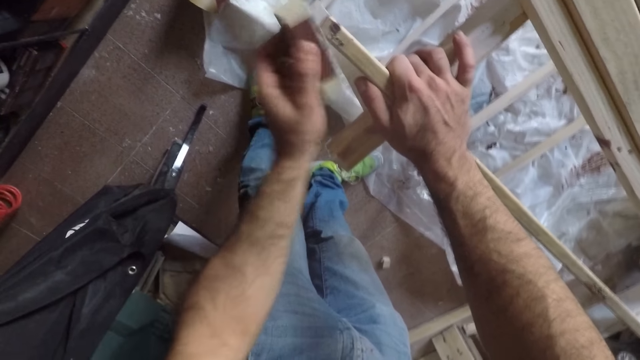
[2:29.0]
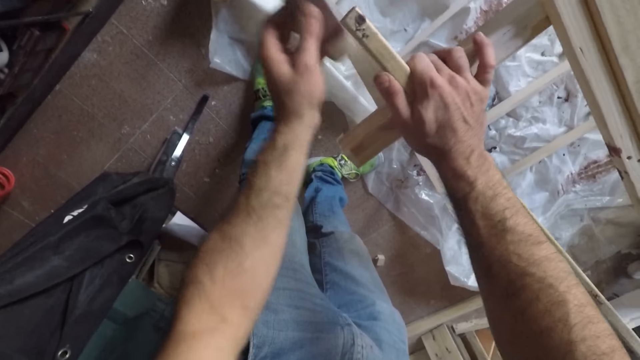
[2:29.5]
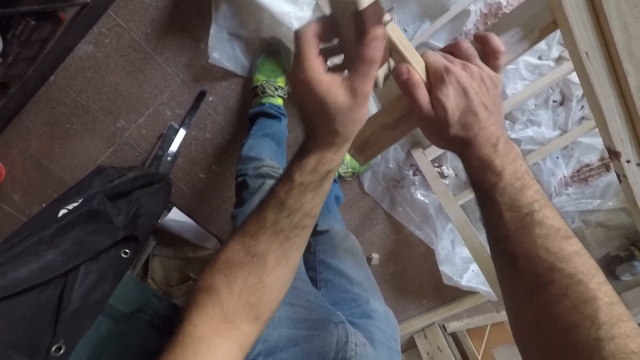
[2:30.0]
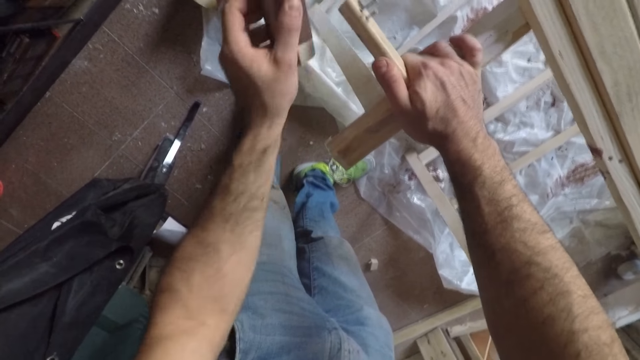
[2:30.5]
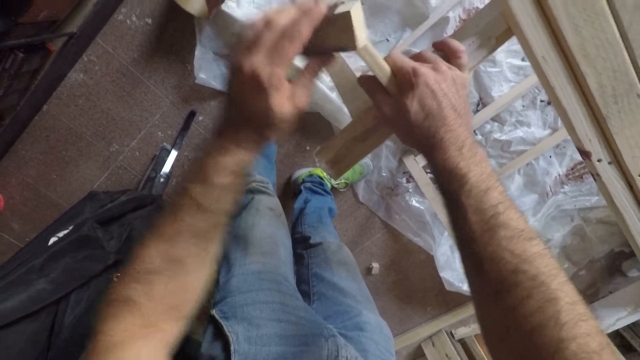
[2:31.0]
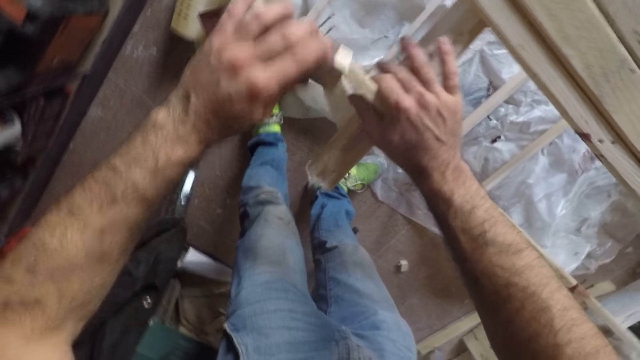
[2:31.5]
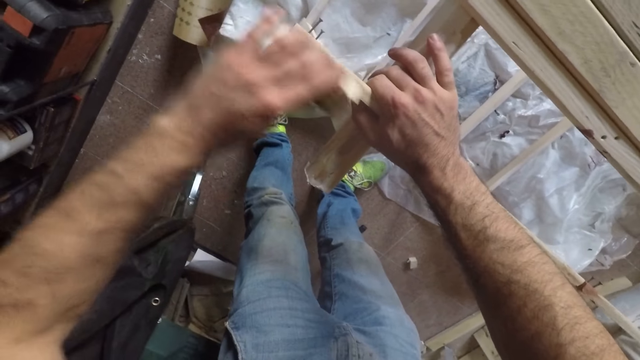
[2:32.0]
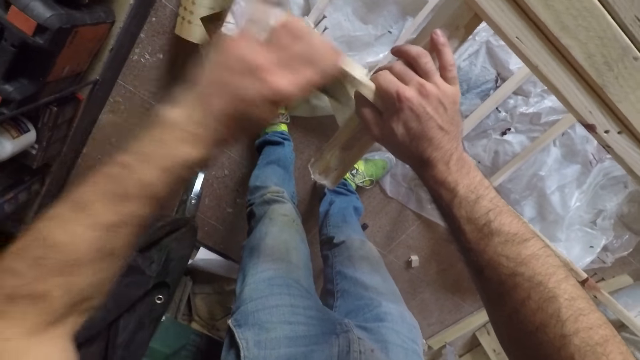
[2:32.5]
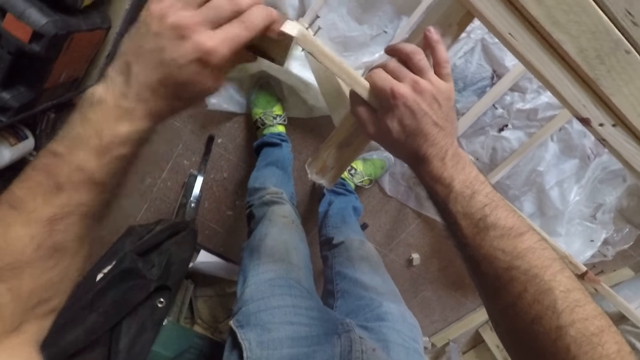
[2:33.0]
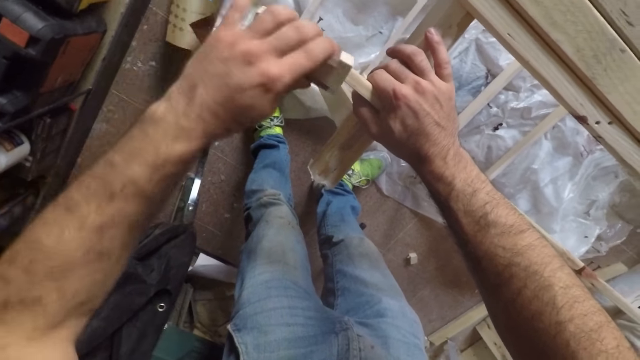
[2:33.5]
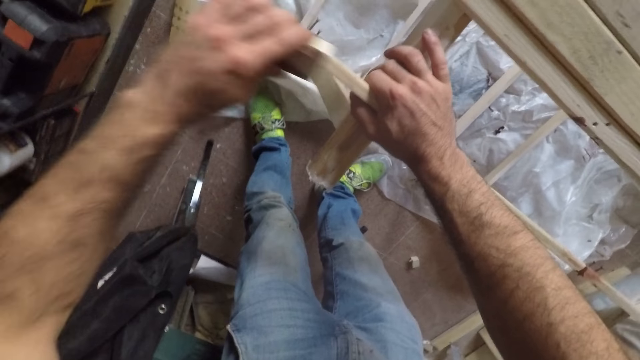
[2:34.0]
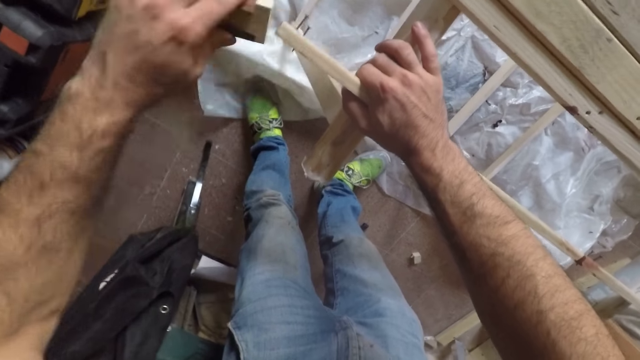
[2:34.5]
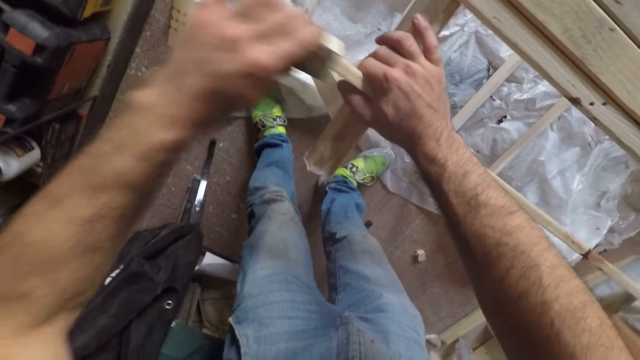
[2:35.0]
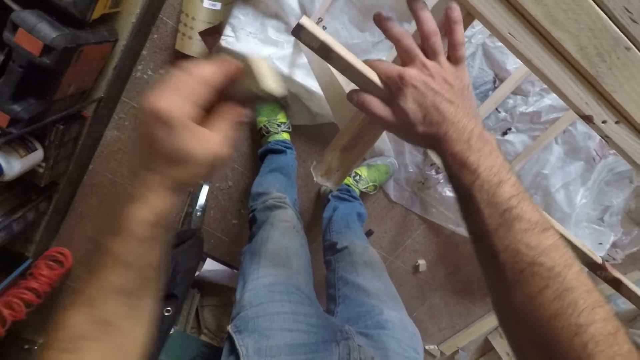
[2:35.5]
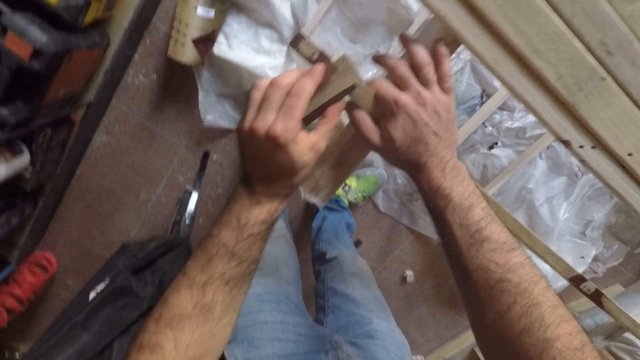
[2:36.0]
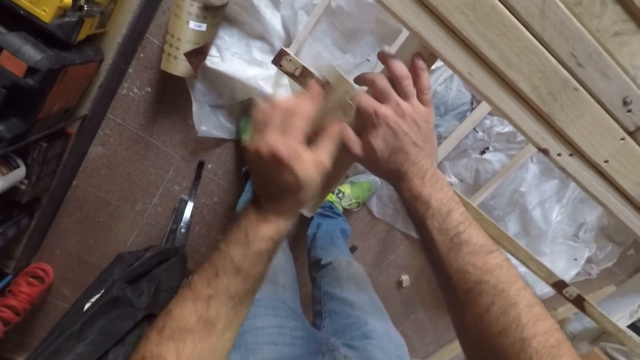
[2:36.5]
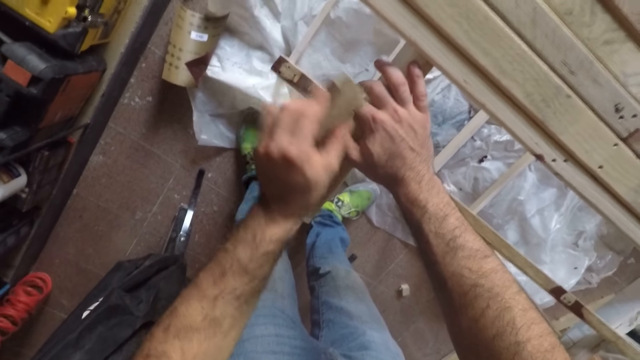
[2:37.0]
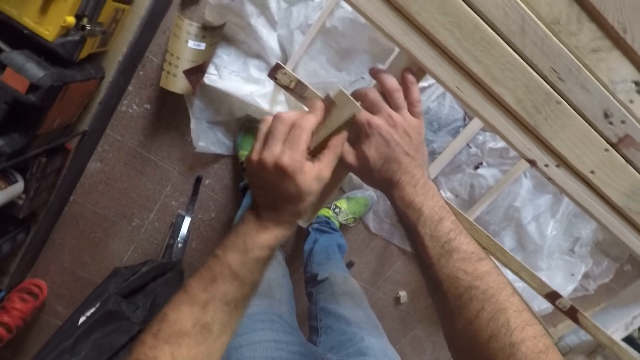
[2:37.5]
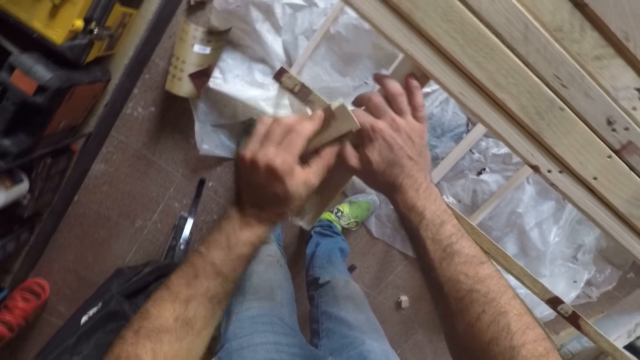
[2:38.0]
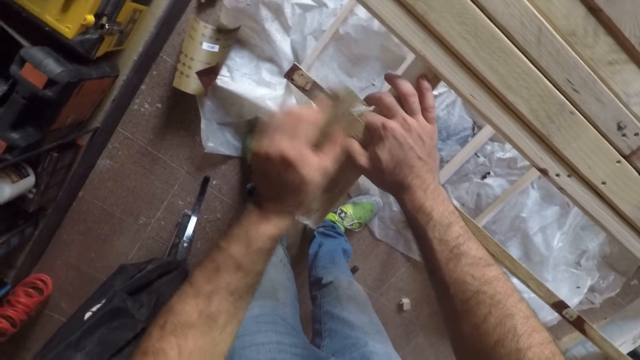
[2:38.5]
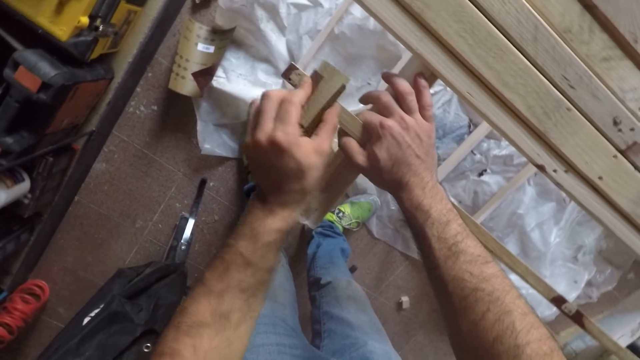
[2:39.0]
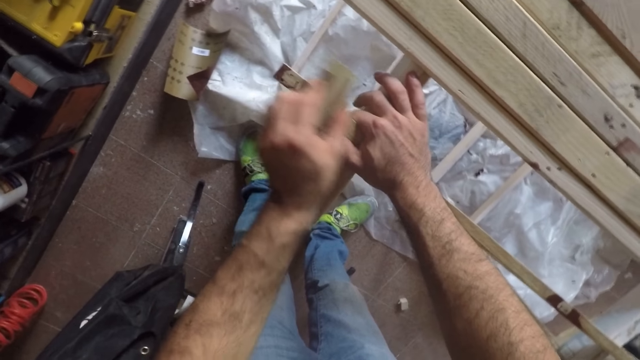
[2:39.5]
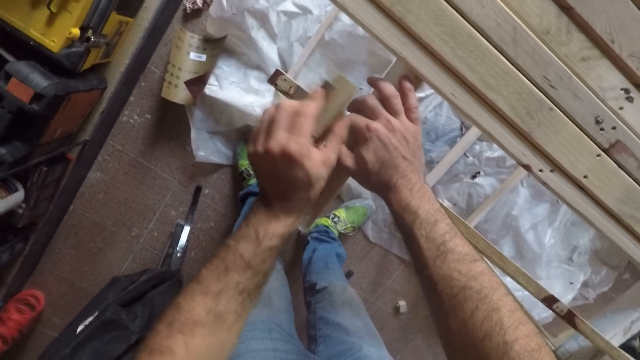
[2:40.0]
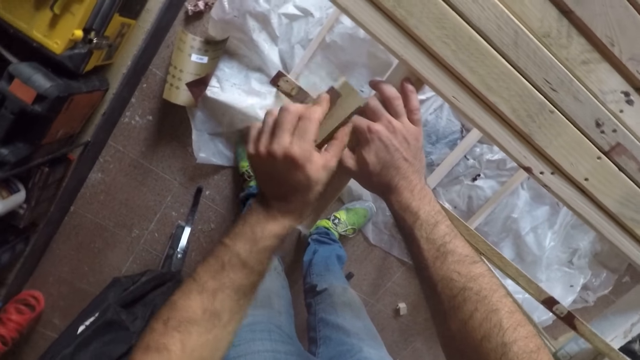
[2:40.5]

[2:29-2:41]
The camera wearer turns the long wooden stick or piece of wood to the side. They turn the long wooden stick to the back. They scrub the piece of wood with a sandpaper.

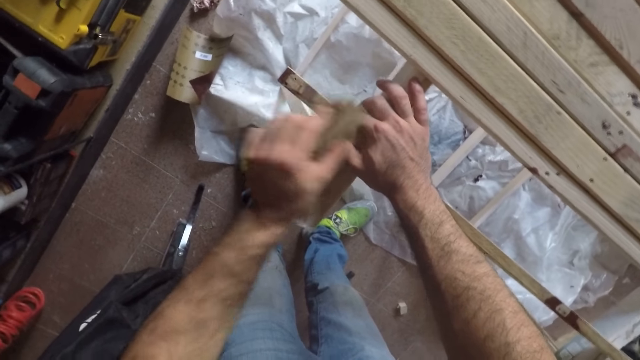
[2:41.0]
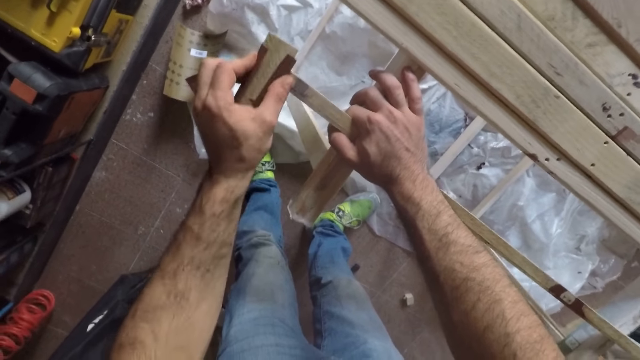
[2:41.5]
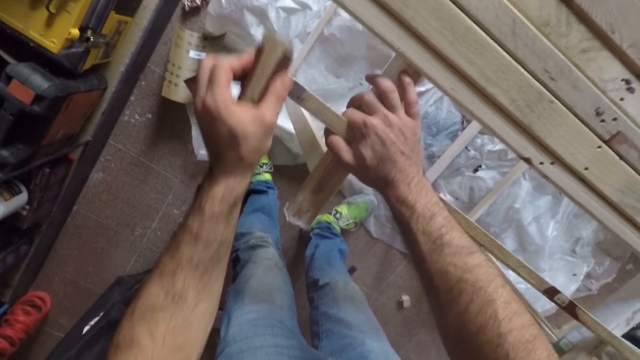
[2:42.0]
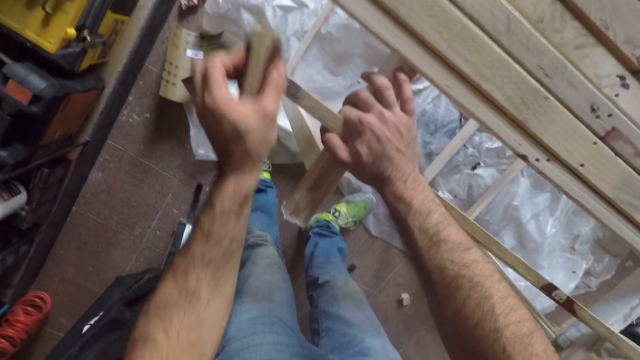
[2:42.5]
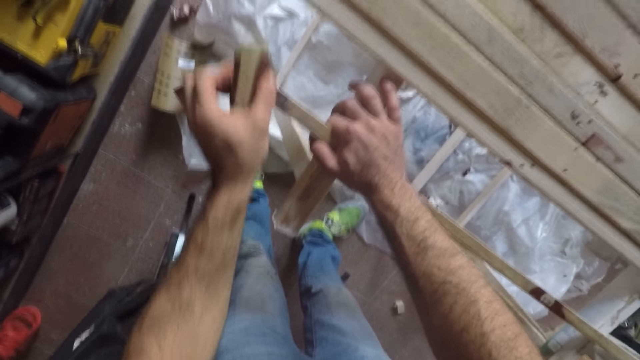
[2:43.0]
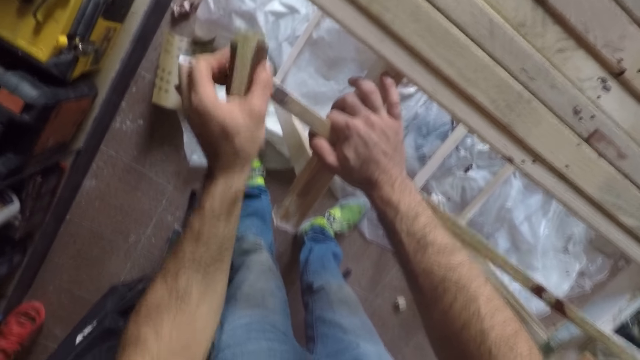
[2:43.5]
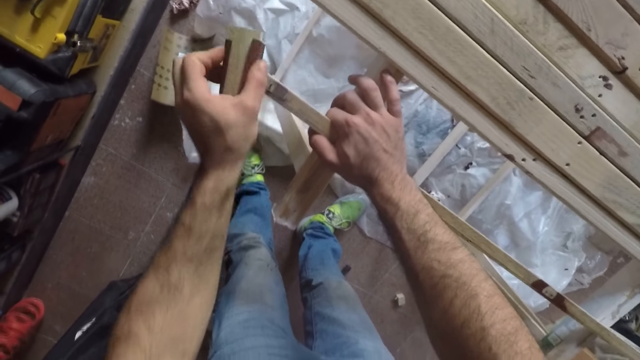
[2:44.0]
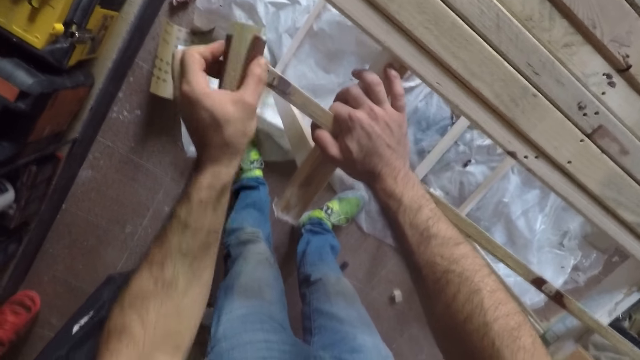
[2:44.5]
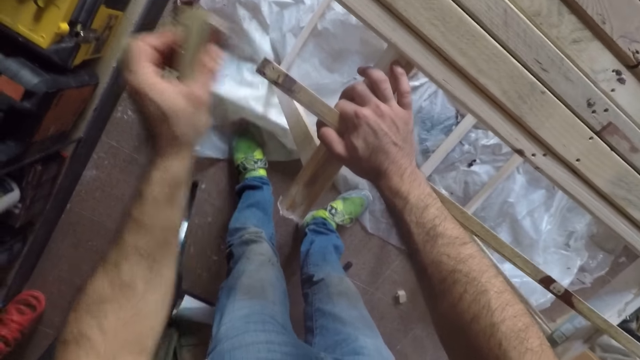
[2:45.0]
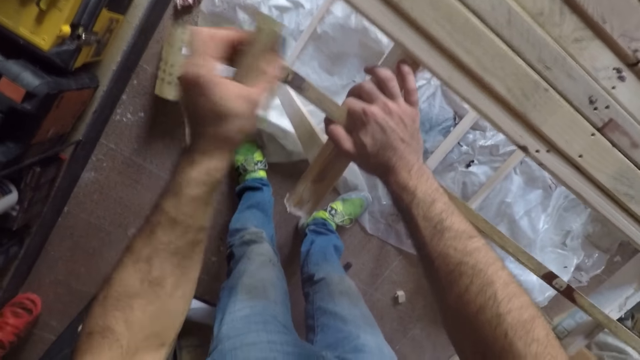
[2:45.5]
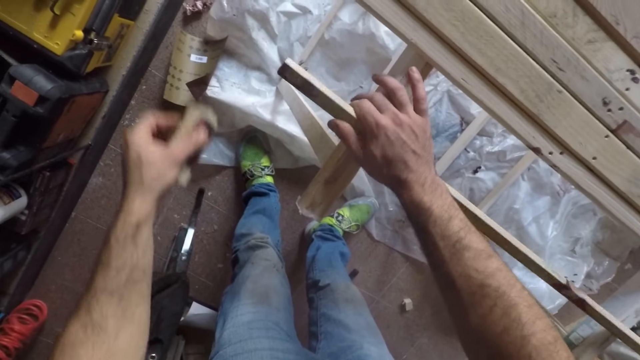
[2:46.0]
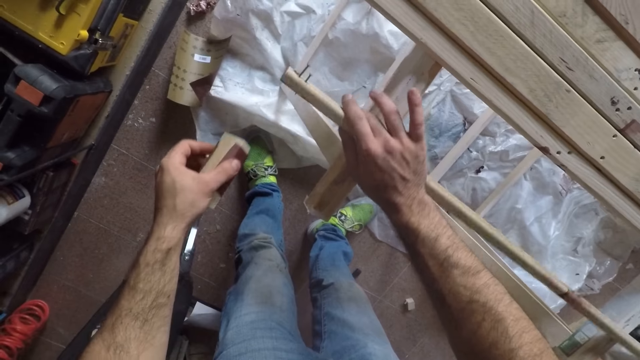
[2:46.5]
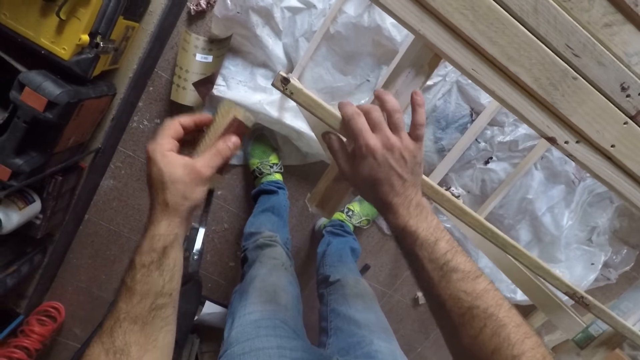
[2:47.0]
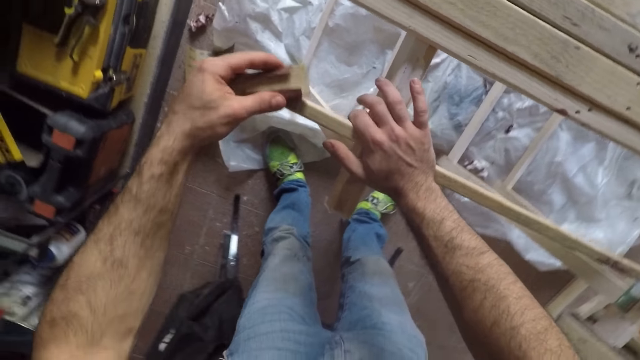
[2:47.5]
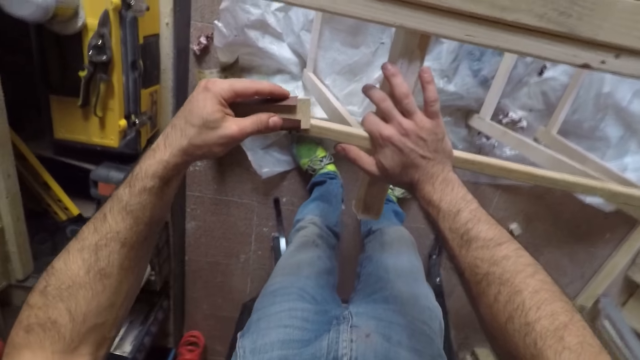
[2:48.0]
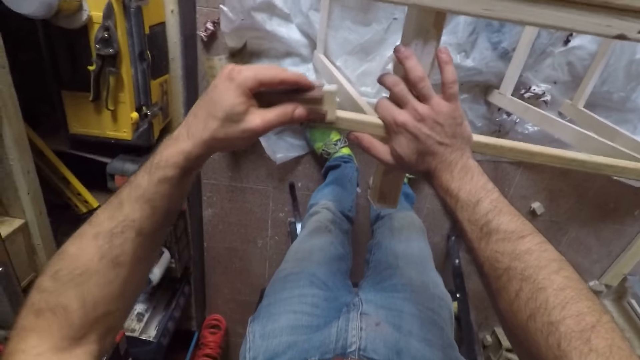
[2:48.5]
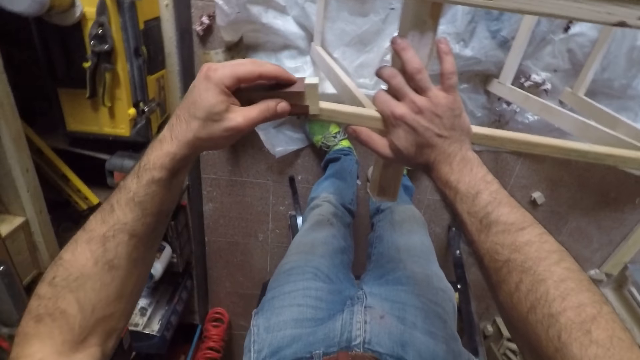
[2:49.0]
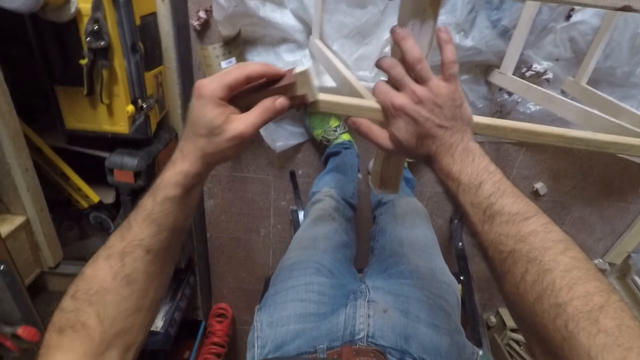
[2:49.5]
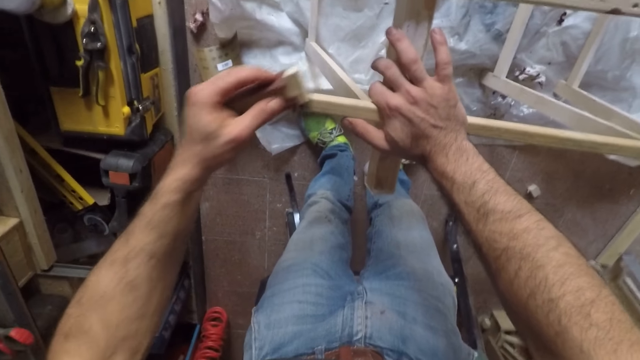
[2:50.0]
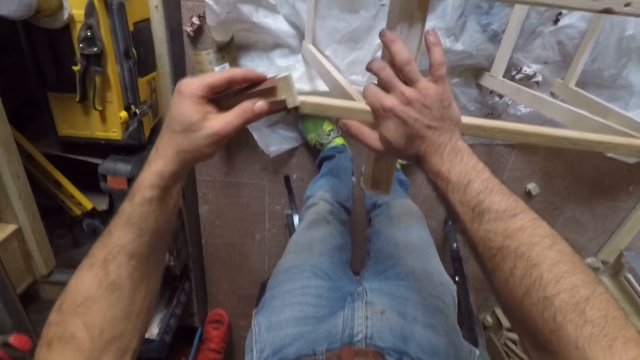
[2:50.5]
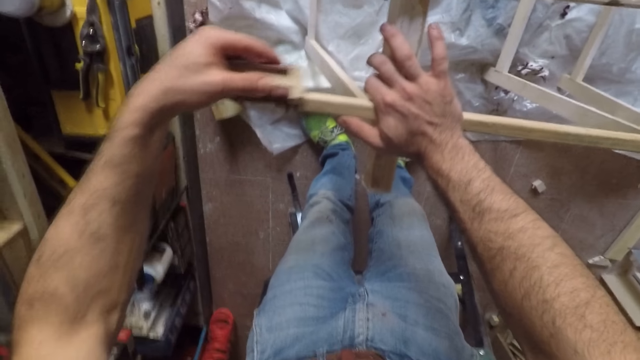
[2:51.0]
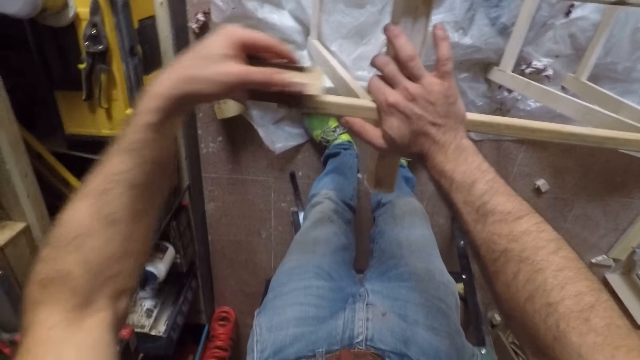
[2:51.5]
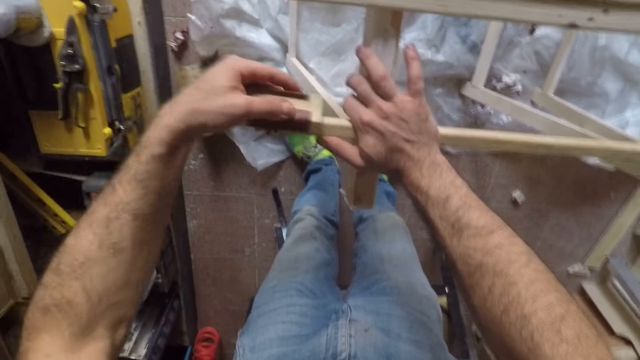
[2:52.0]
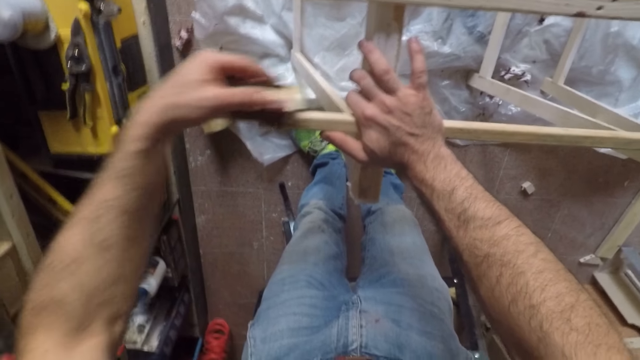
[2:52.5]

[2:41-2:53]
The camera wearer turns the long wooden stick to the front. They file the long wooden stick with the sandpaper.
